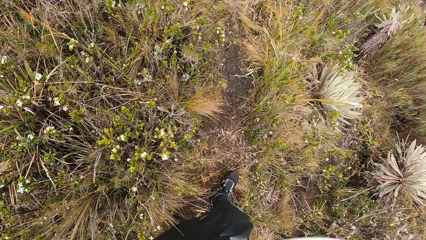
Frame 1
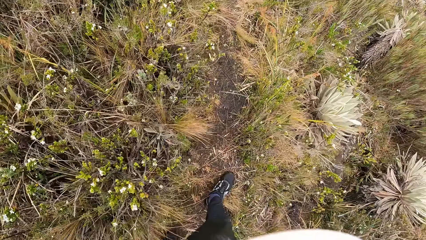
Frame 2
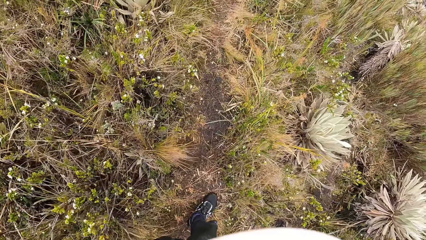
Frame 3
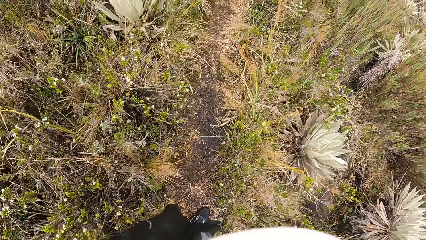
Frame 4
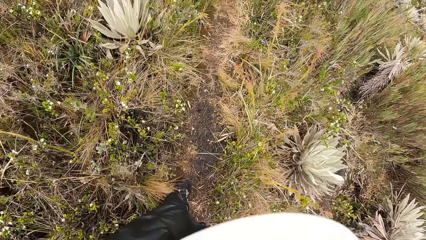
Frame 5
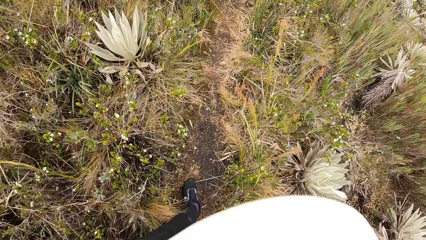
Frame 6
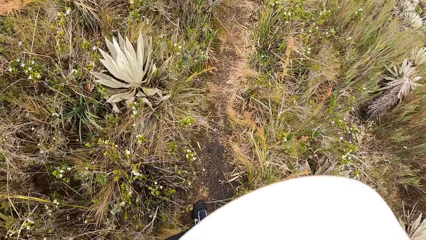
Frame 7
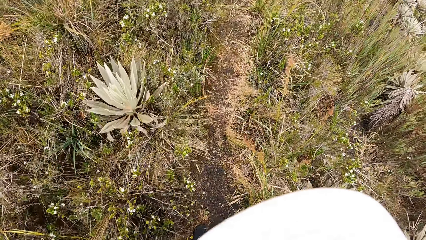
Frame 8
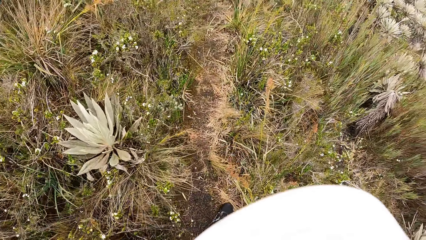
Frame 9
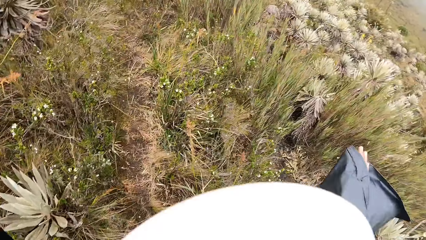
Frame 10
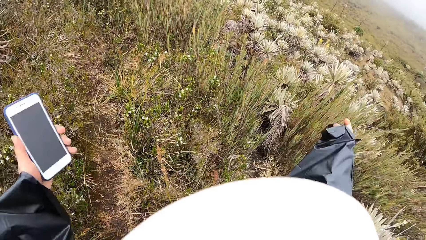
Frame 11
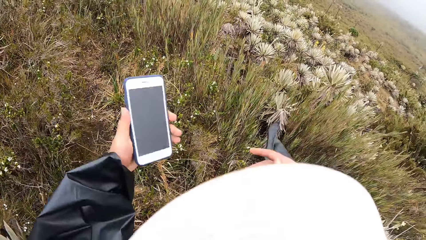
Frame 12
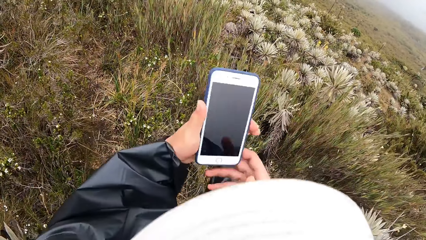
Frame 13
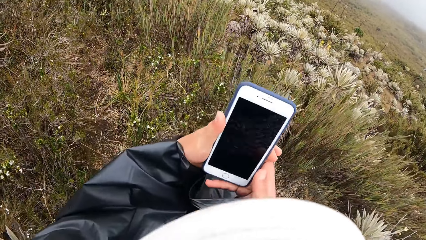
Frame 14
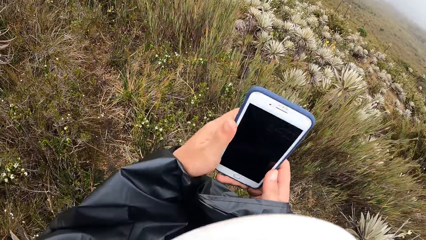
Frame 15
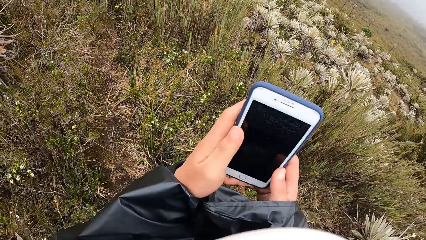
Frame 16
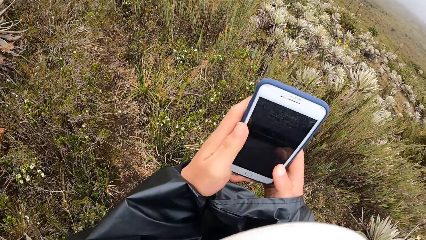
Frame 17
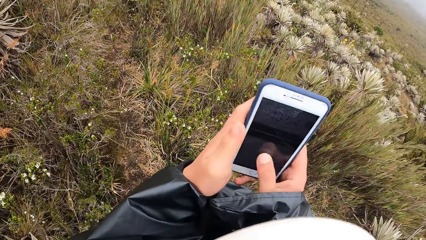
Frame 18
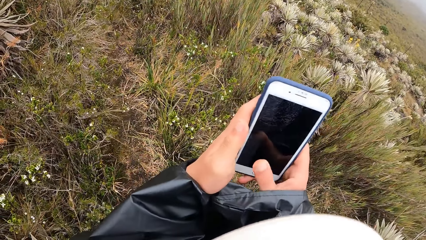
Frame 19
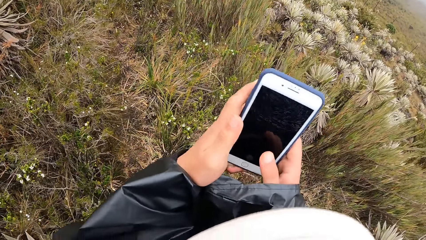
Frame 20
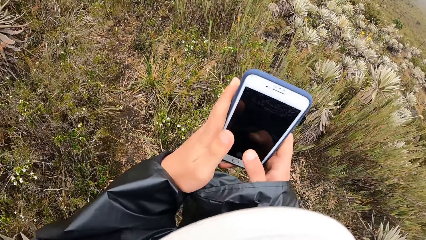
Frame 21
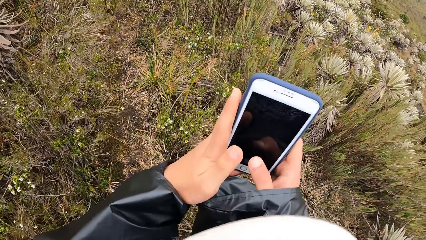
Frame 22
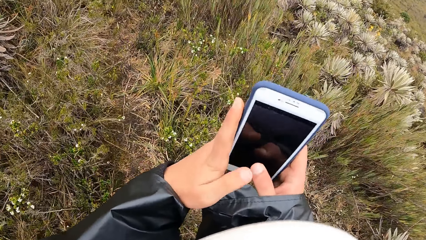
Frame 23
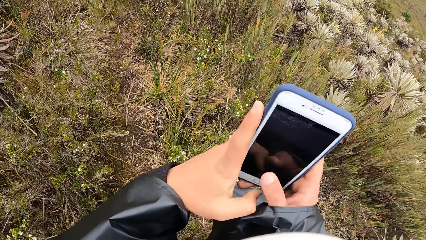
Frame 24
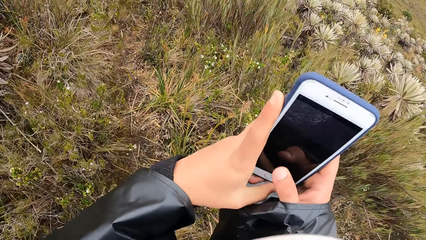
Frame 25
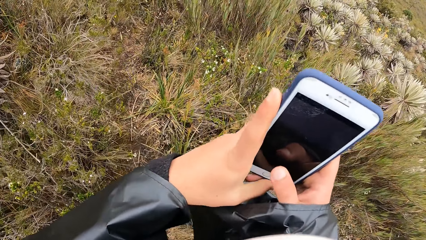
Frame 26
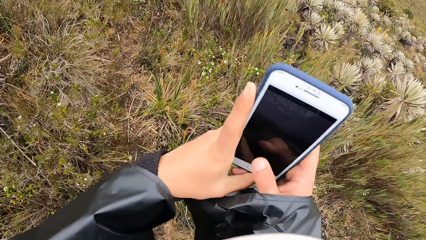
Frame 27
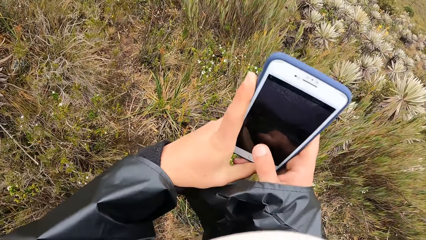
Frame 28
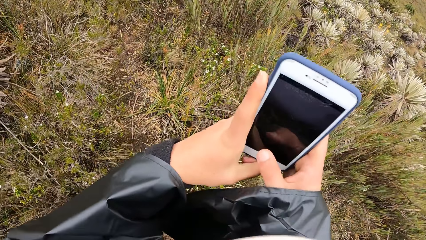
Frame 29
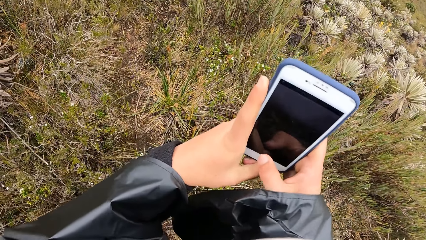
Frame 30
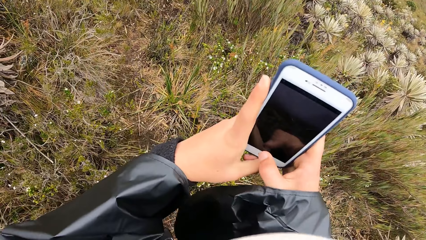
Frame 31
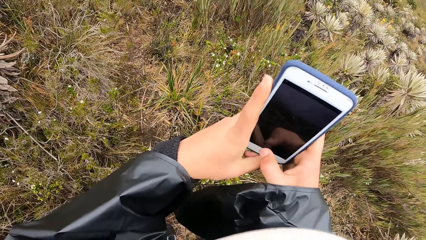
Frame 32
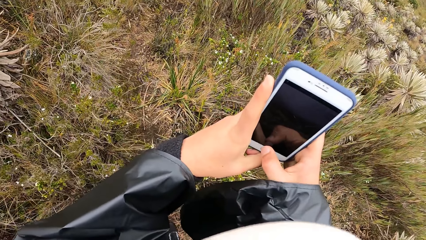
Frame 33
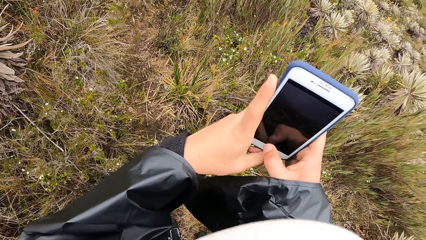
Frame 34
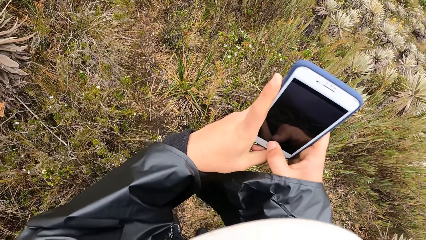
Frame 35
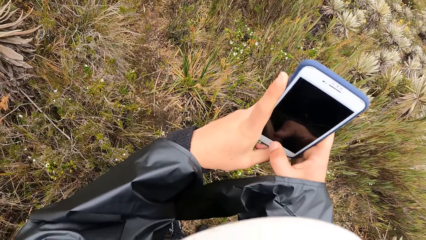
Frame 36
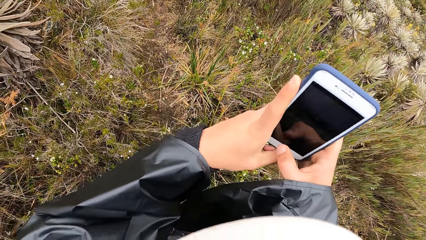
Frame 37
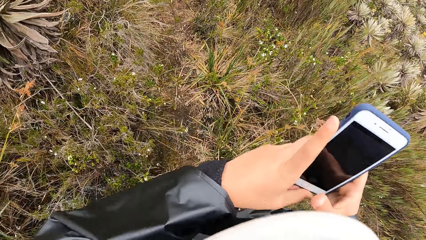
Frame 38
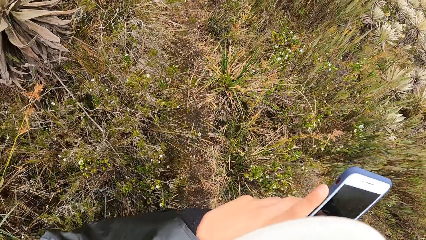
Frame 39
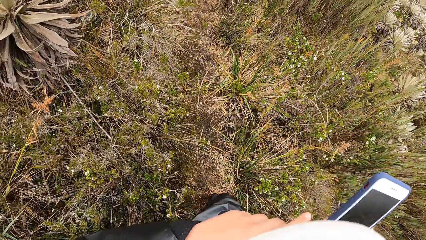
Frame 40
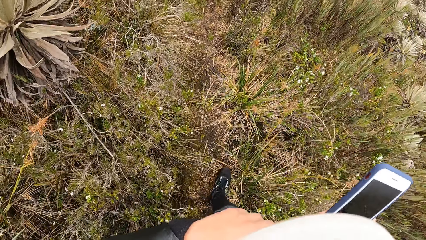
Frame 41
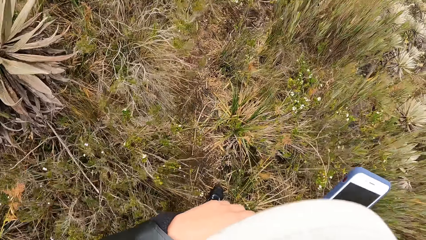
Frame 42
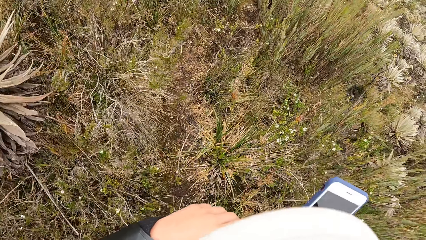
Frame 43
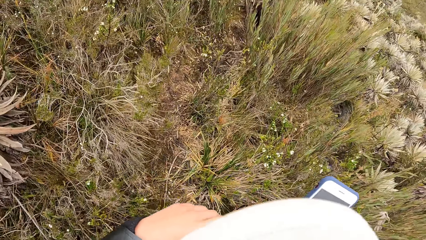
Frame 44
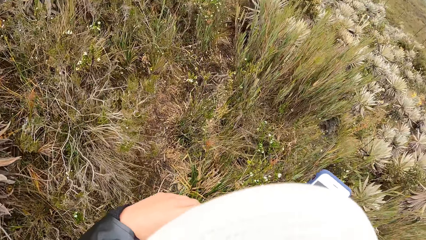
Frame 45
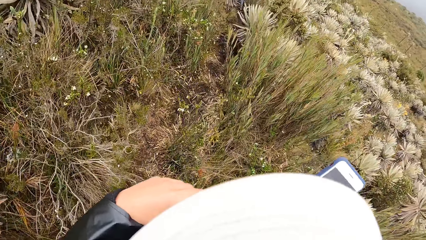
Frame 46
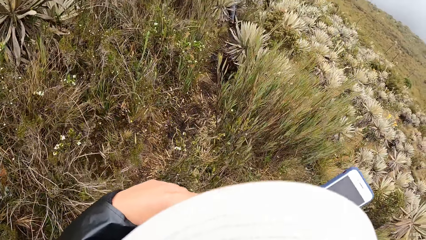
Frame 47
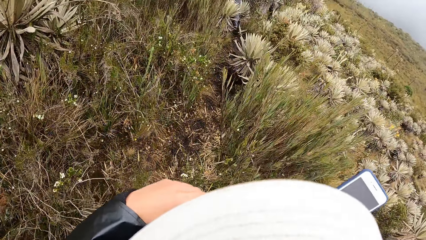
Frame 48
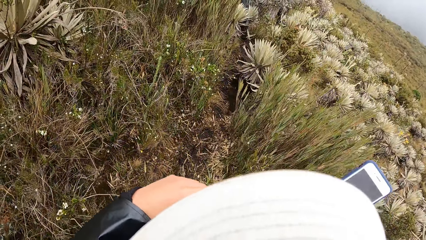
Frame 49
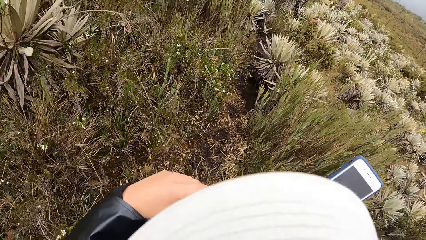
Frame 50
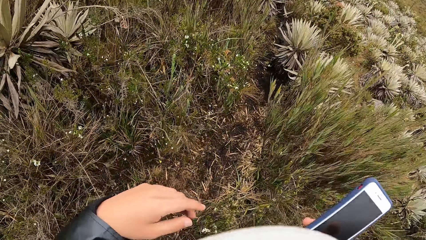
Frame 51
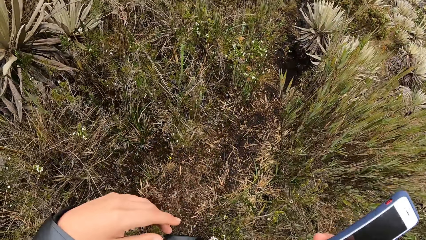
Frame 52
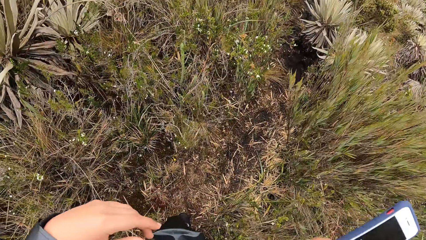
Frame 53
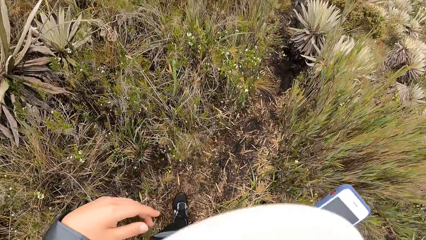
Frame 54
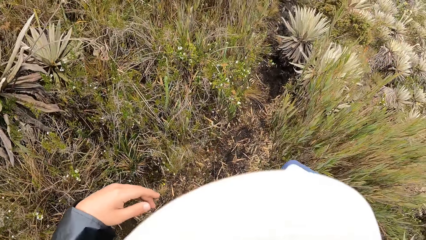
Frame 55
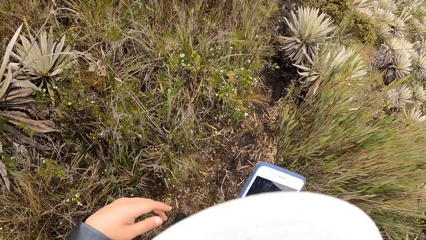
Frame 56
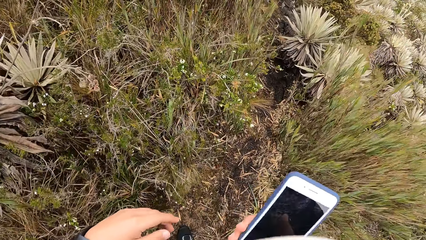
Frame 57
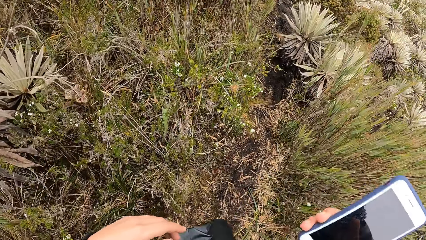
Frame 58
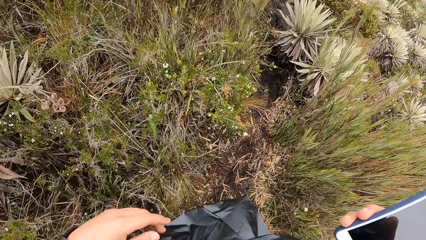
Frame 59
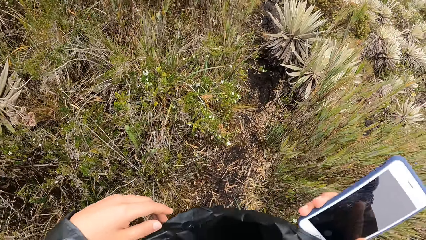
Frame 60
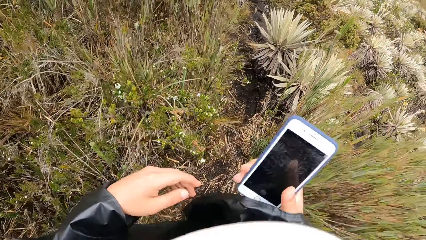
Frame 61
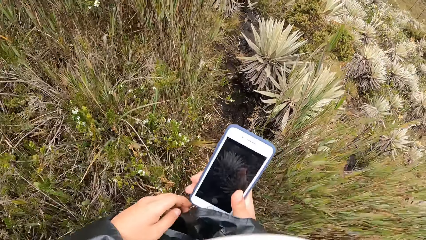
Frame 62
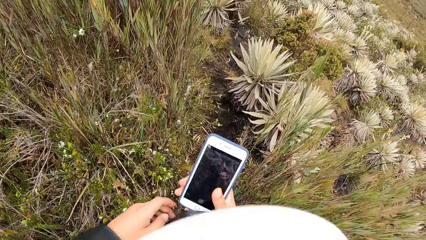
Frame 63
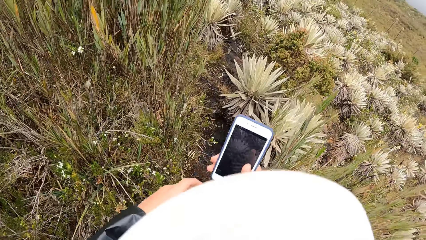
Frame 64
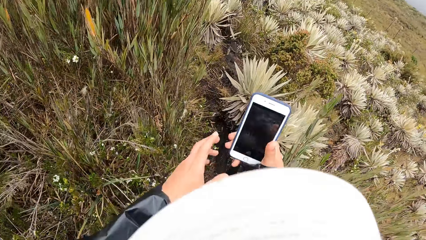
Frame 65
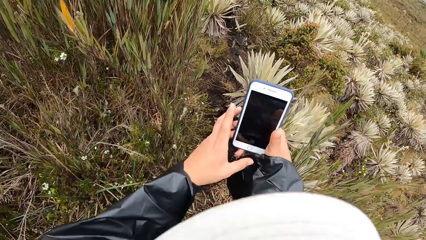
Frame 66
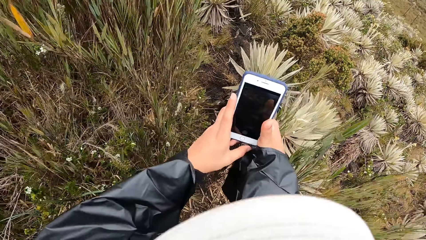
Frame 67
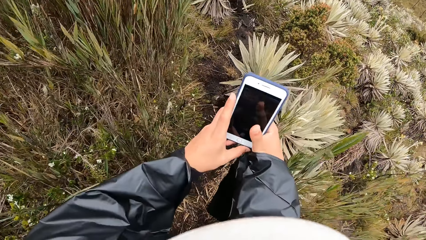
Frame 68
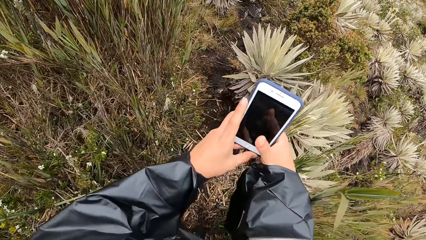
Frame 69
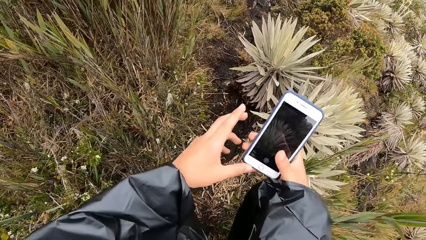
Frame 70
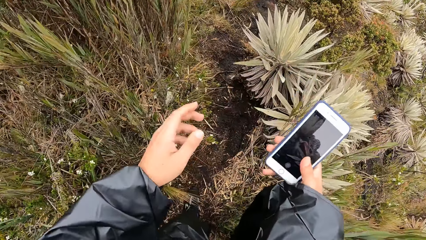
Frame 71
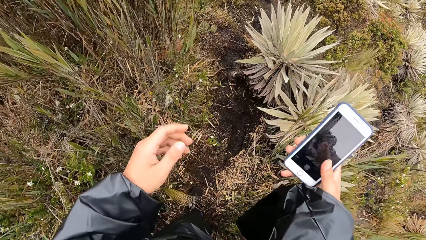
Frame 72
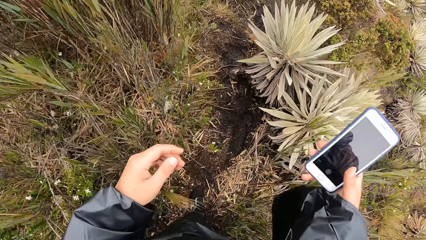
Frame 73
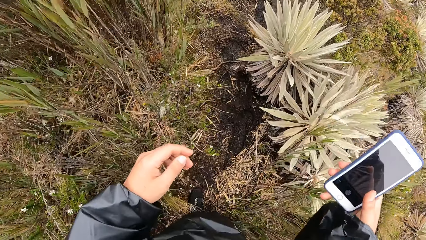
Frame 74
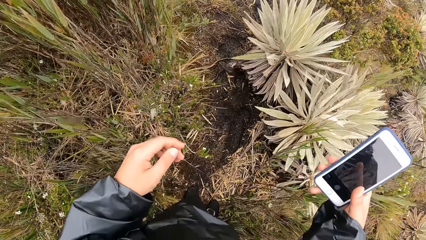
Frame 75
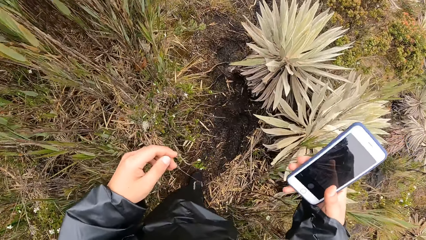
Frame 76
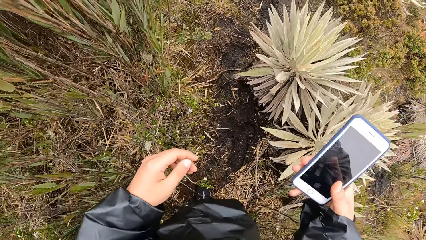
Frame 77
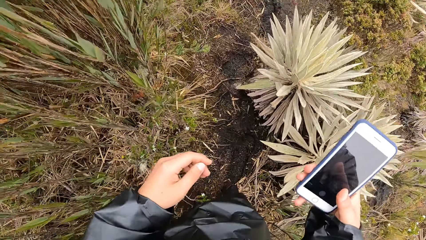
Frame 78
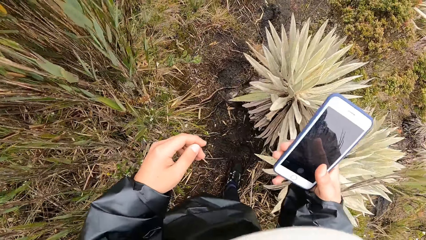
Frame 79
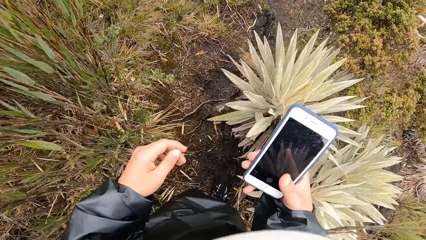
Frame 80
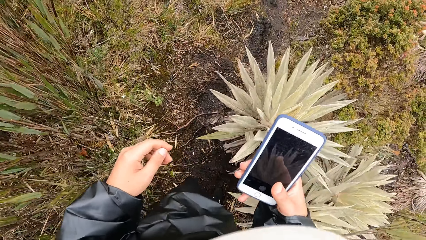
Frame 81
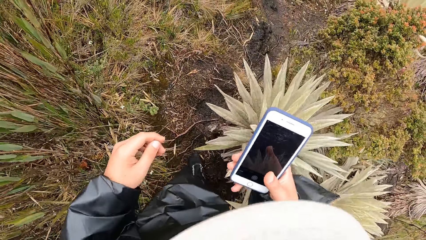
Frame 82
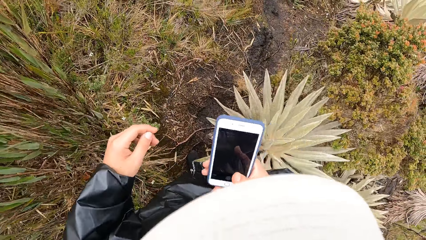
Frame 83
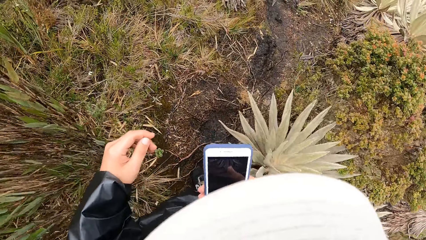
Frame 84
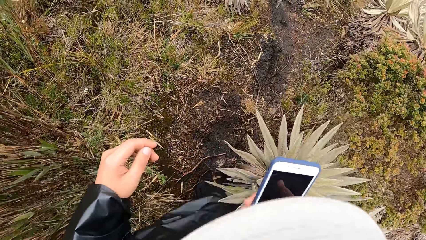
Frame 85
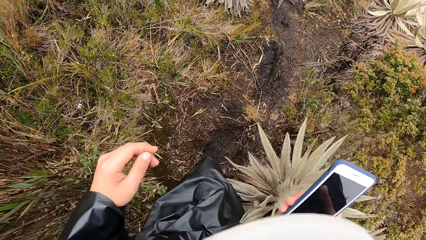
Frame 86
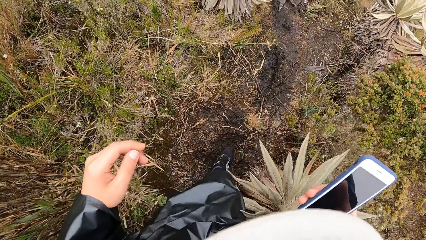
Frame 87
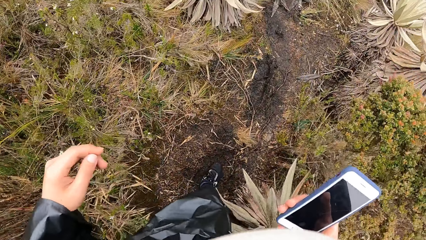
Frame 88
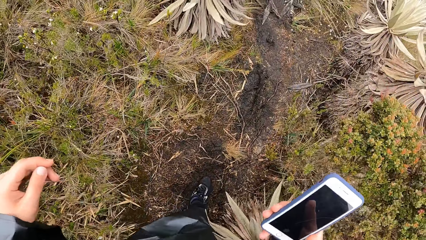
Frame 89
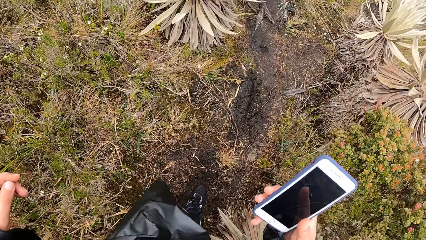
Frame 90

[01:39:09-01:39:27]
The camera wearer holds a phone in her left hand. He operates the phone with both hands. He holds the phone with both hands. He holds the phone with his right hand. He walks on the hill. He holds the phone with both hands. He holds the phone with his right hand.
